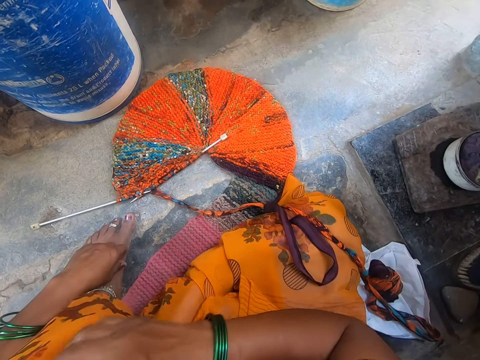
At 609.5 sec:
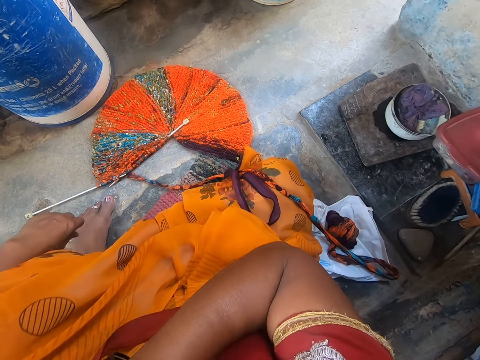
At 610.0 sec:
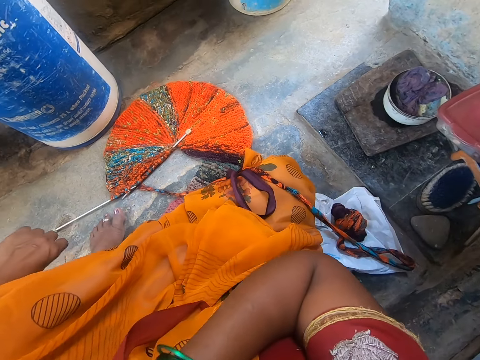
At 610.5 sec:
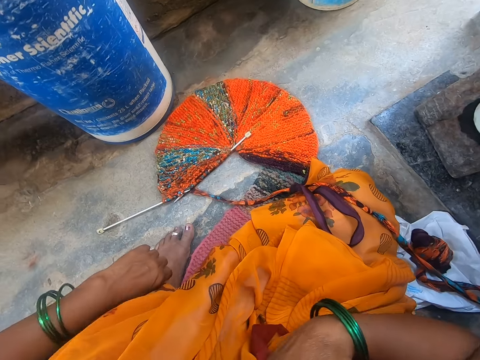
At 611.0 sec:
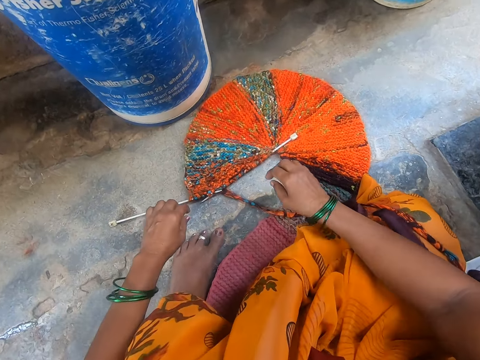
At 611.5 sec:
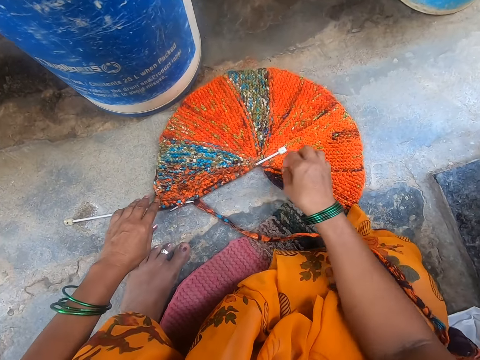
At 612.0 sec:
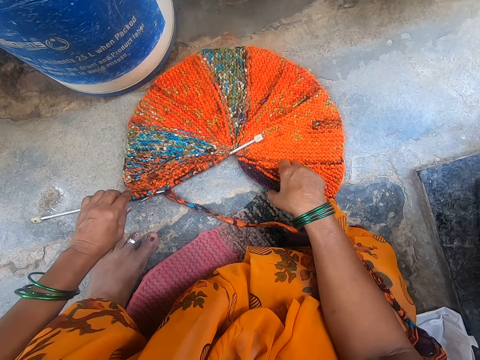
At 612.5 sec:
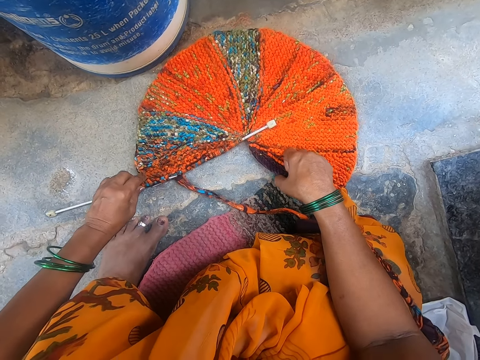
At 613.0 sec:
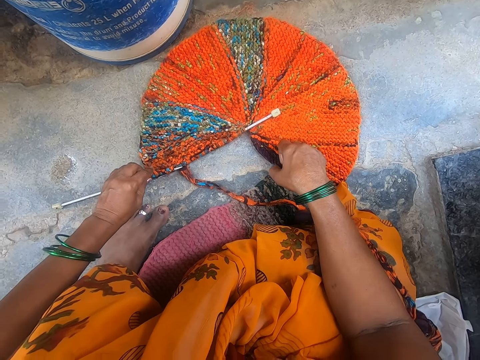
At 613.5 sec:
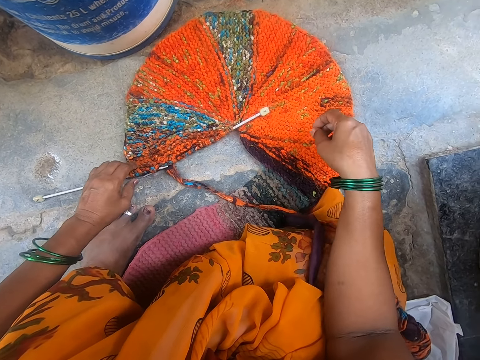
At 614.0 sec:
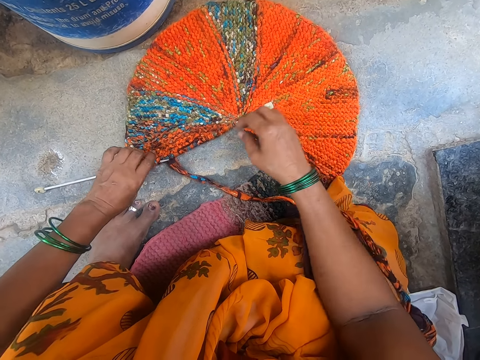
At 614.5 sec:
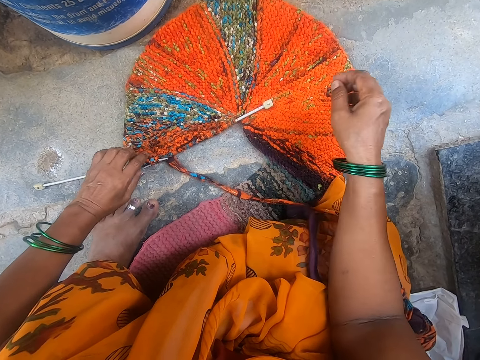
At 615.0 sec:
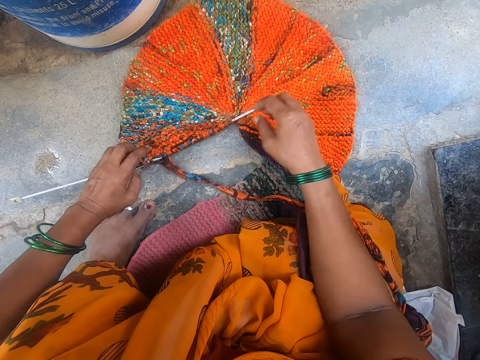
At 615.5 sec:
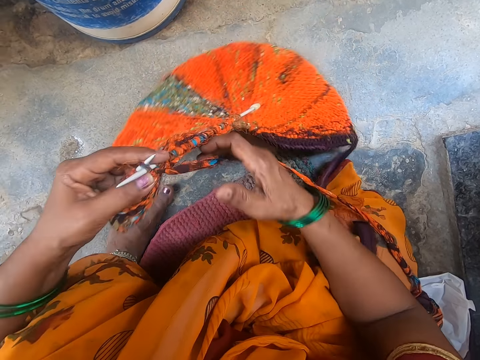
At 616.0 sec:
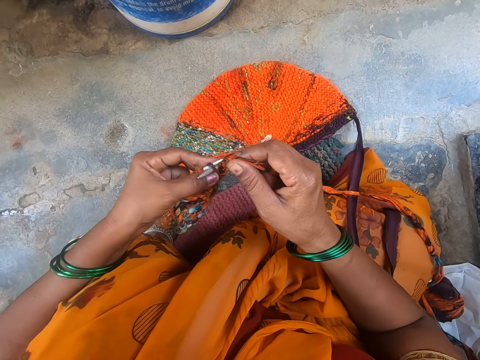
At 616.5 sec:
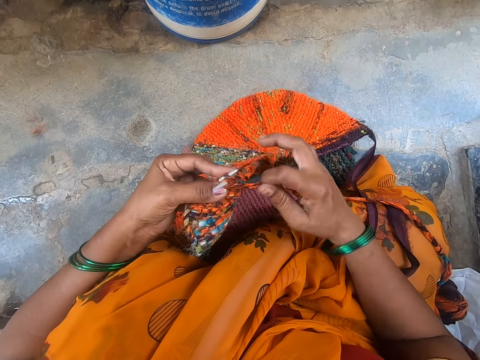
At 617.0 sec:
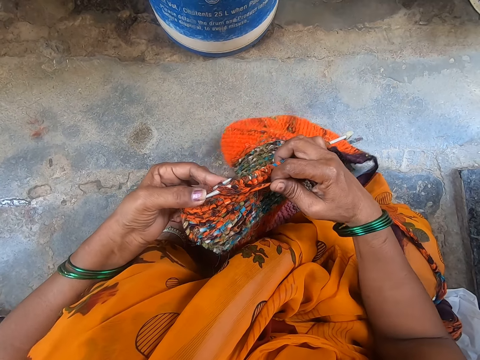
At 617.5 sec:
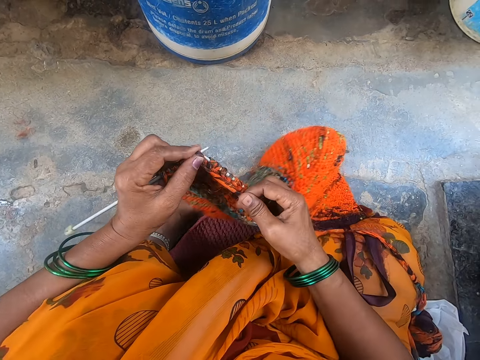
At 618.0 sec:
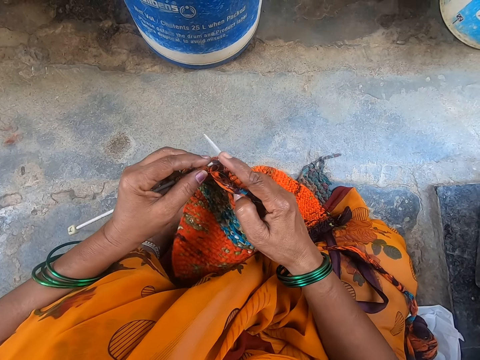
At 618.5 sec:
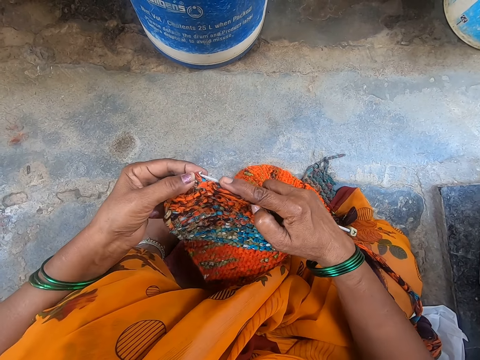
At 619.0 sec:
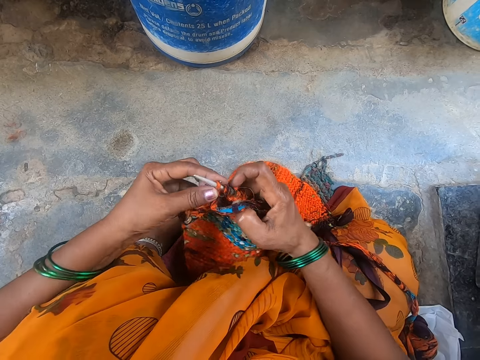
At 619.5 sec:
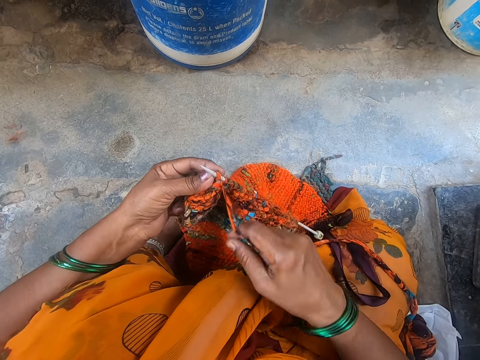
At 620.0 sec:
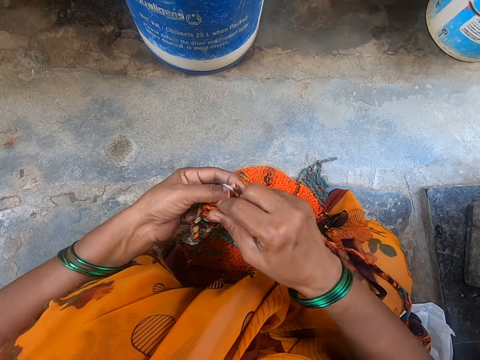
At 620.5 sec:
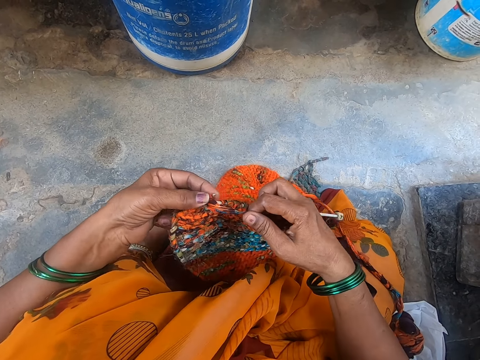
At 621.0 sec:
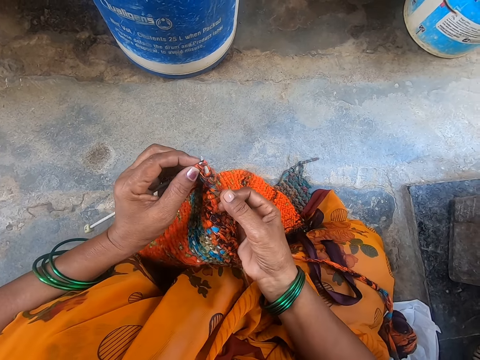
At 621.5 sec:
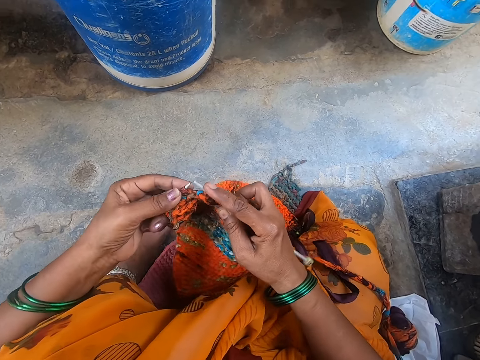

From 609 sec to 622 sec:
The camera wearer moves her hand to something. She holds the fabric on the ground. She adjusts the crochet. She moves her hand over the fabric. She picks the fabric from the ground. She holds a knitting stick by the hand. She crochets the fabric. She rotates the fabric on the knitting stick.

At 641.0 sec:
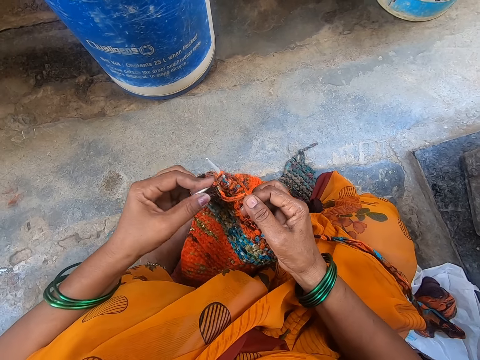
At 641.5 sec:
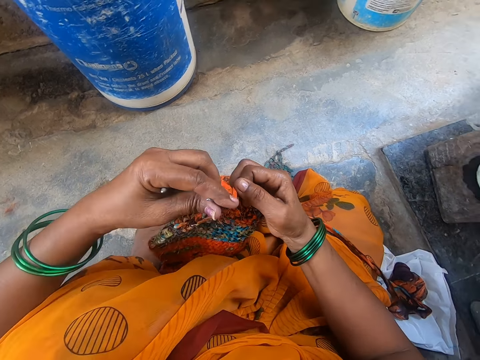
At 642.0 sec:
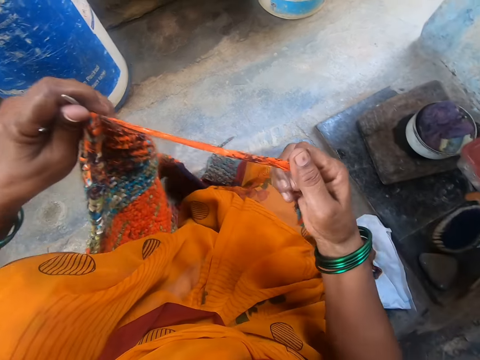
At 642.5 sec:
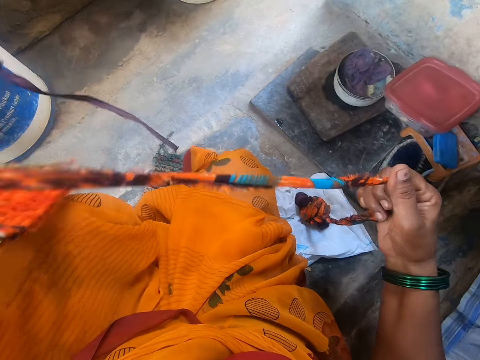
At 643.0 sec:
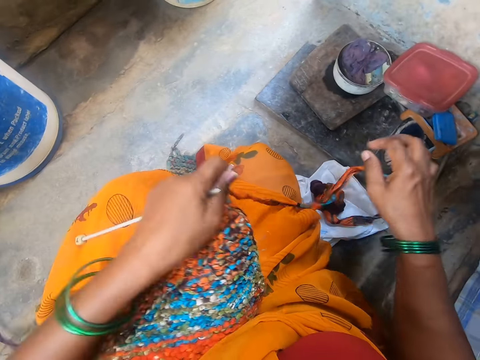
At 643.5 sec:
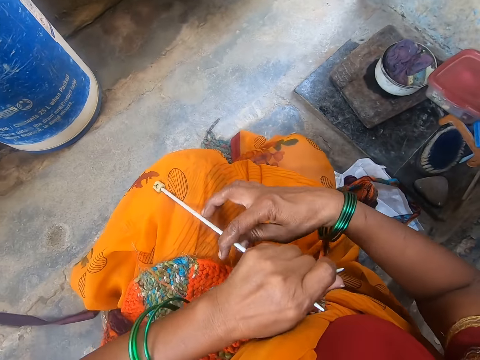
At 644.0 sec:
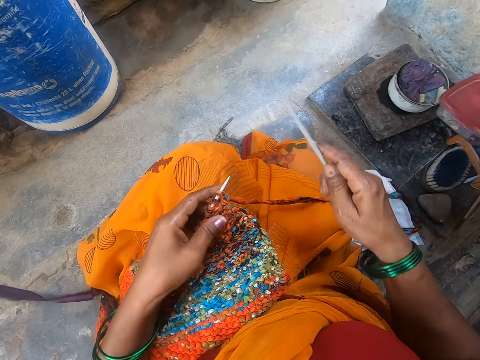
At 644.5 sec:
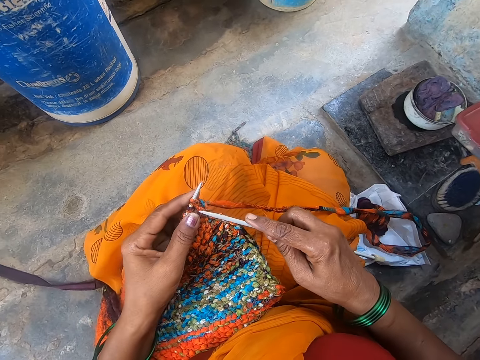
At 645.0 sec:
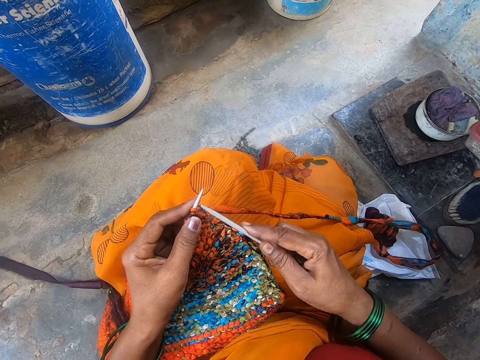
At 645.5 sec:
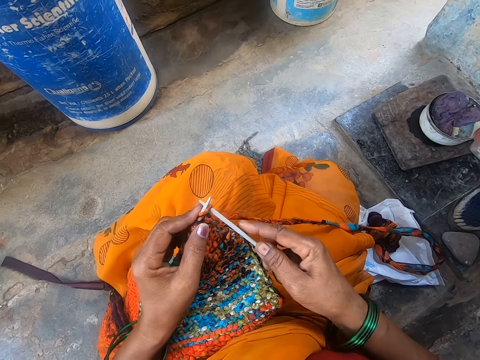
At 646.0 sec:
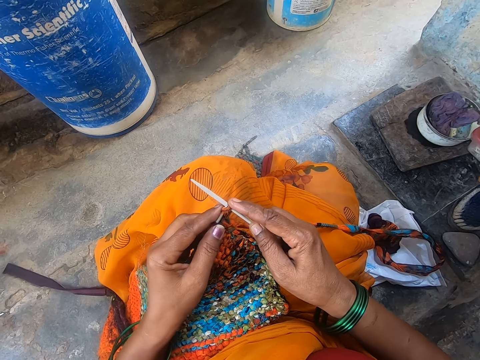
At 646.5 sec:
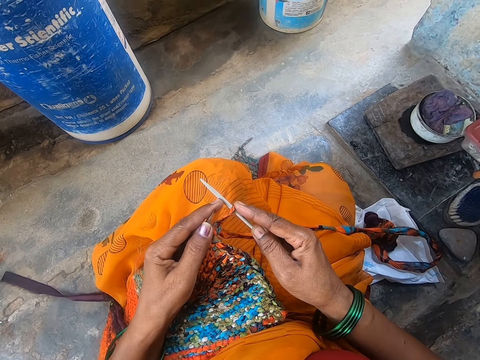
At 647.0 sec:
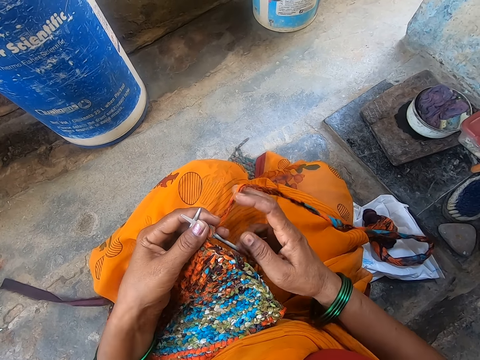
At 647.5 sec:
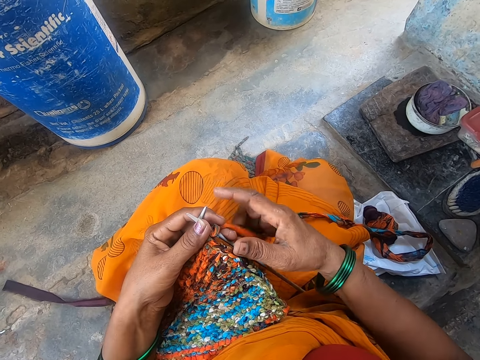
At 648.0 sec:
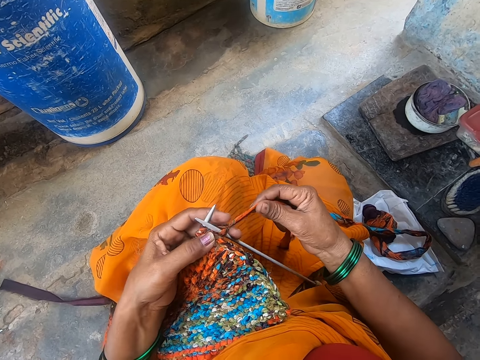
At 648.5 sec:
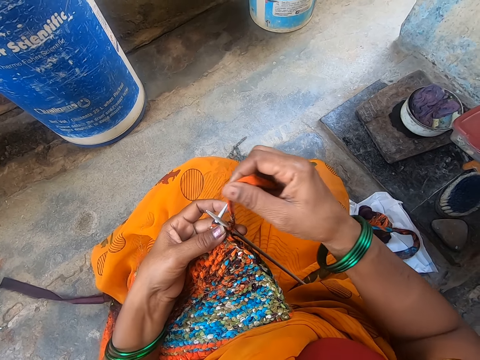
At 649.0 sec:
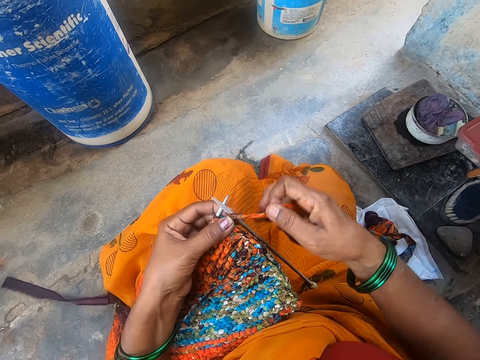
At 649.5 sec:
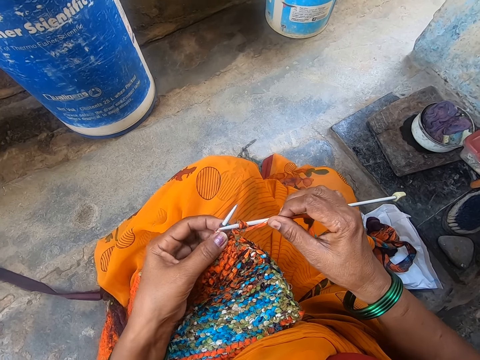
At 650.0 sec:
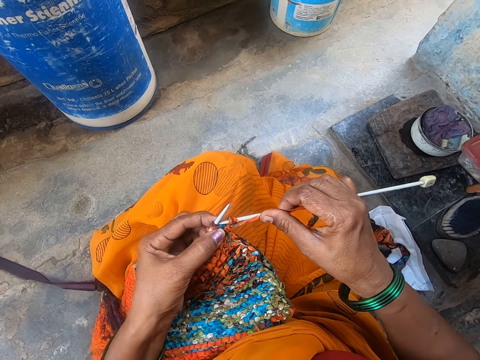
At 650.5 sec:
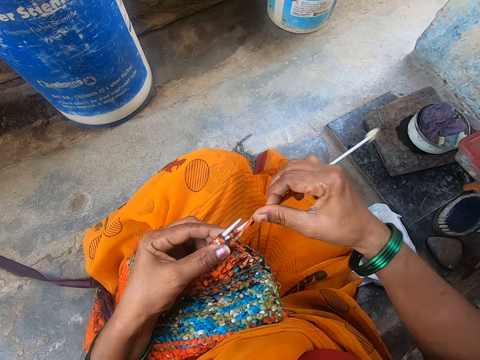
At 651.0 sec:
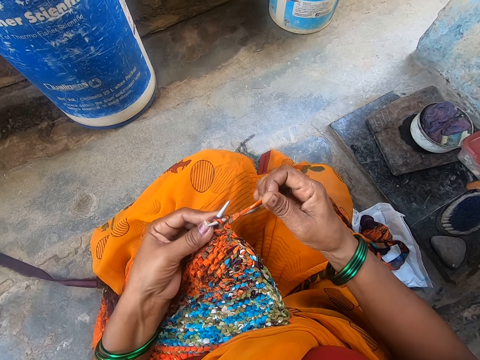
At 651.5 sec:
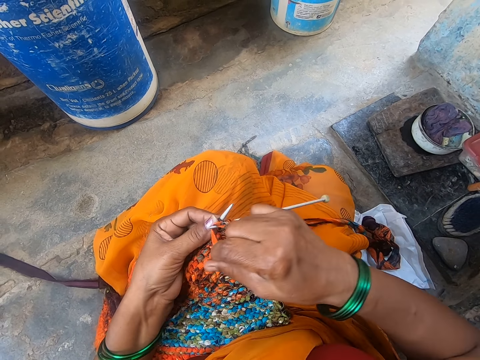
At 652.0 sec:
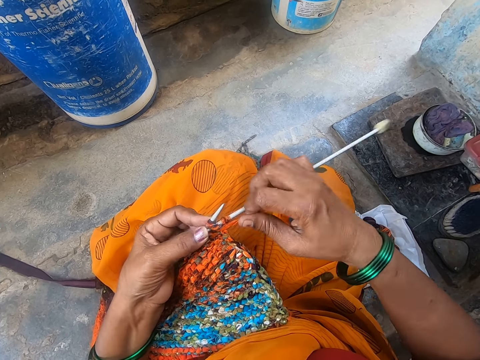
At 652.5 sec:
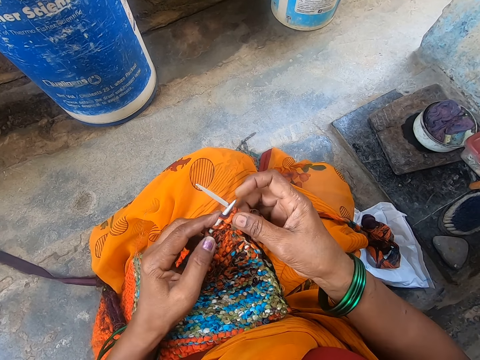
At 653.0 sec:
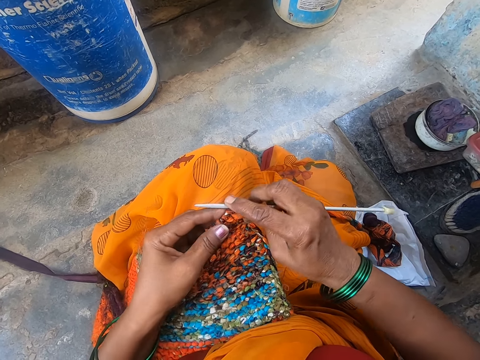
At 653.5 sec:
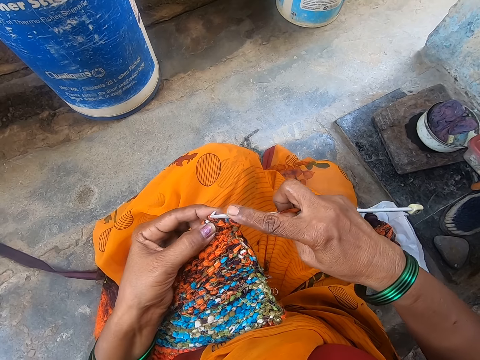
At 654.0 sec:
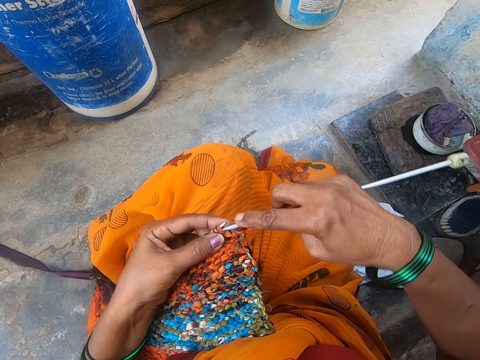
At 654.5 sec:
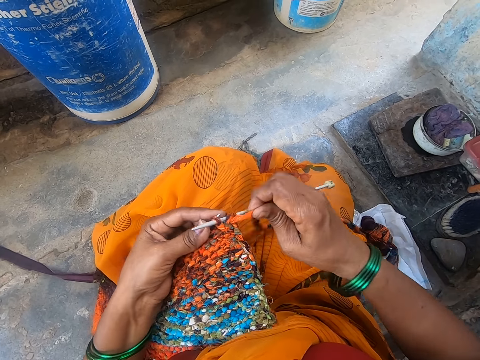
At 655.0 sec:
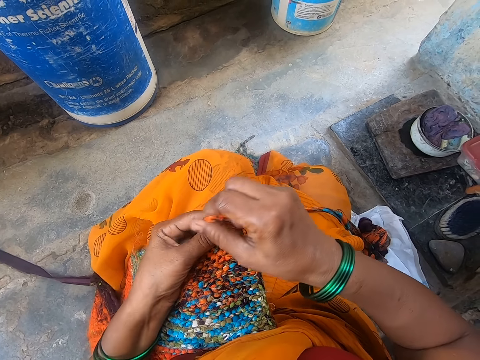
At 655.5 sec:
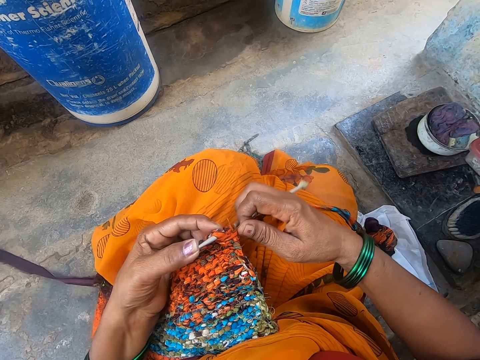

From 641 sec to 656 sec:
The camera wearer straightens the thread. They insert the crochet on the fabric. They crochet the fabric.
